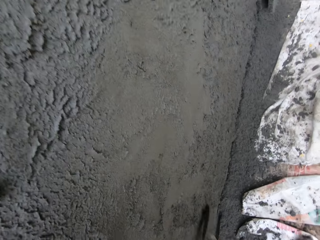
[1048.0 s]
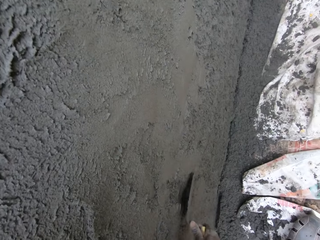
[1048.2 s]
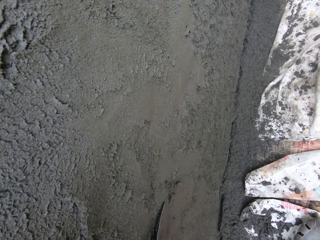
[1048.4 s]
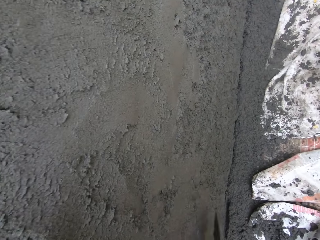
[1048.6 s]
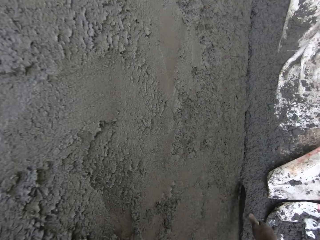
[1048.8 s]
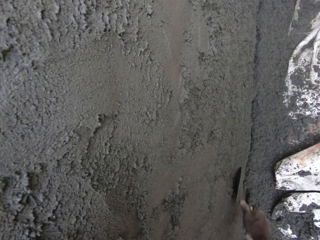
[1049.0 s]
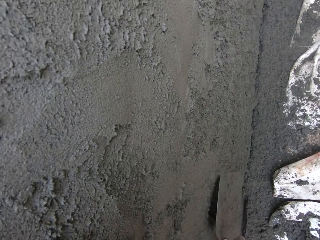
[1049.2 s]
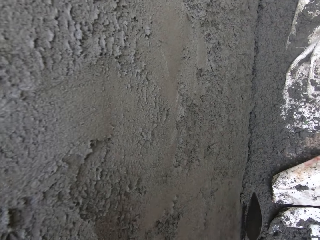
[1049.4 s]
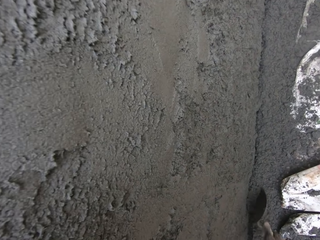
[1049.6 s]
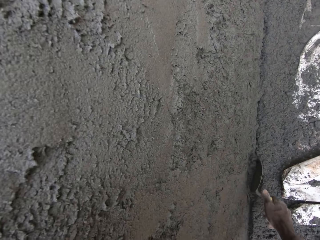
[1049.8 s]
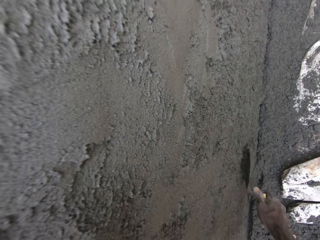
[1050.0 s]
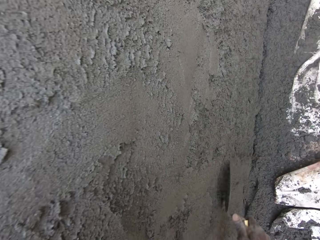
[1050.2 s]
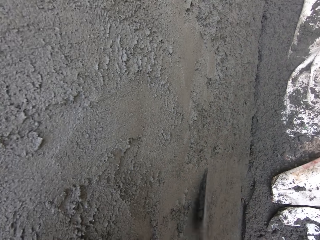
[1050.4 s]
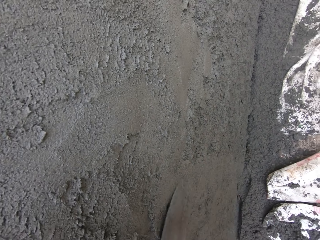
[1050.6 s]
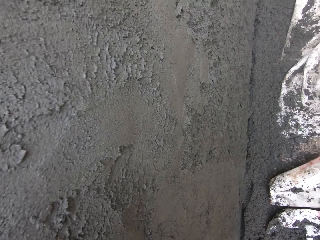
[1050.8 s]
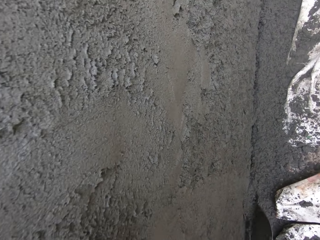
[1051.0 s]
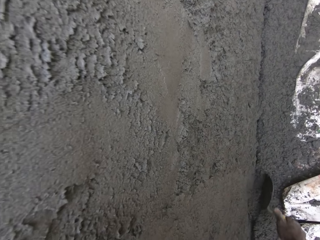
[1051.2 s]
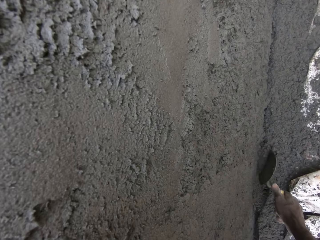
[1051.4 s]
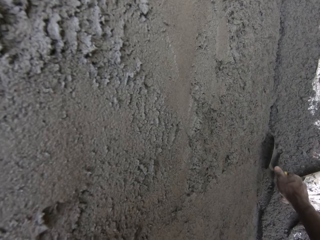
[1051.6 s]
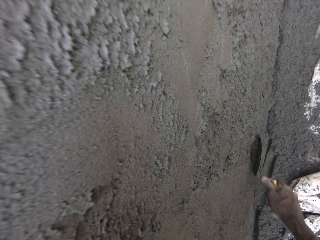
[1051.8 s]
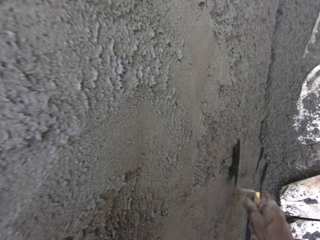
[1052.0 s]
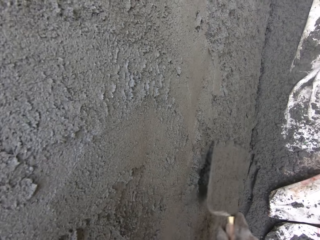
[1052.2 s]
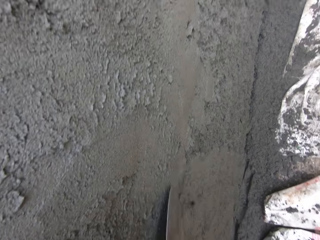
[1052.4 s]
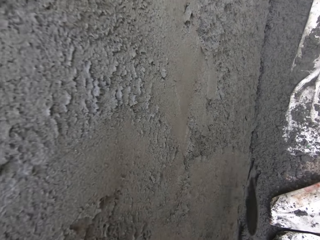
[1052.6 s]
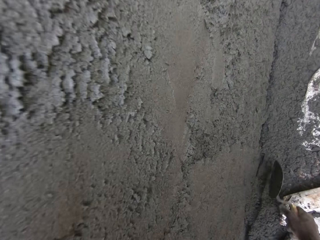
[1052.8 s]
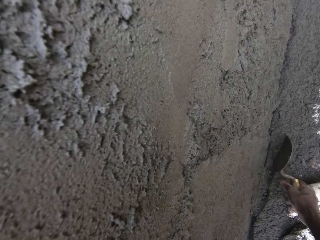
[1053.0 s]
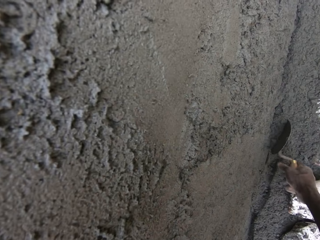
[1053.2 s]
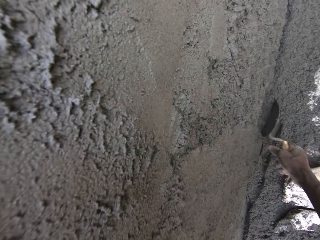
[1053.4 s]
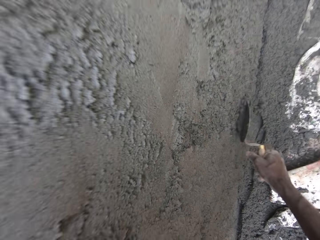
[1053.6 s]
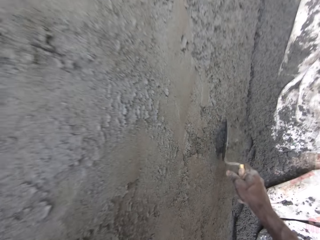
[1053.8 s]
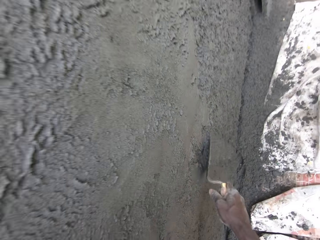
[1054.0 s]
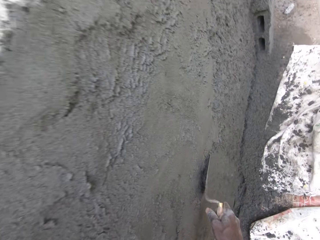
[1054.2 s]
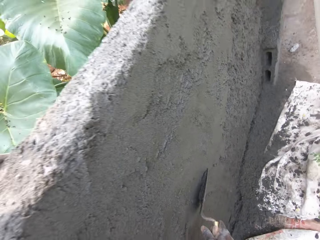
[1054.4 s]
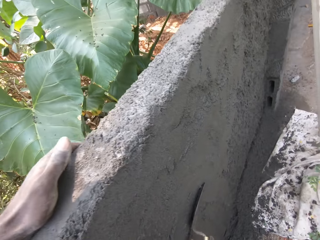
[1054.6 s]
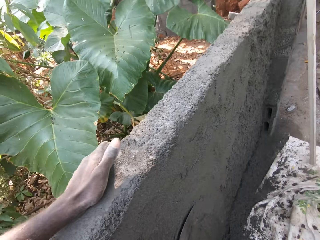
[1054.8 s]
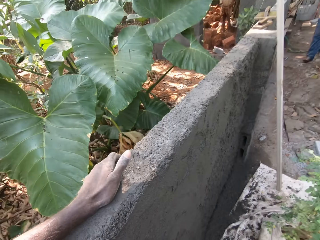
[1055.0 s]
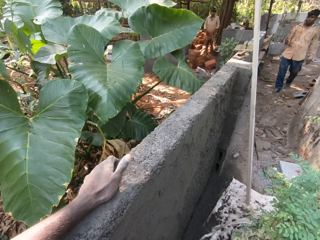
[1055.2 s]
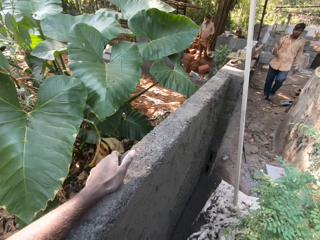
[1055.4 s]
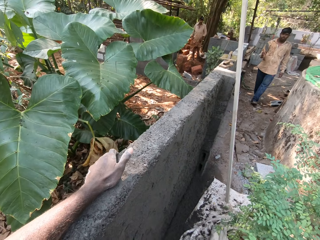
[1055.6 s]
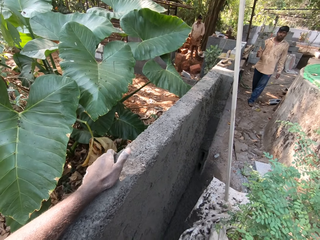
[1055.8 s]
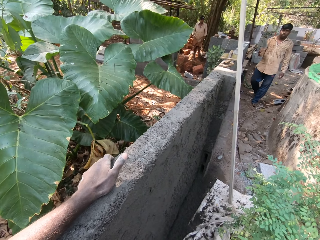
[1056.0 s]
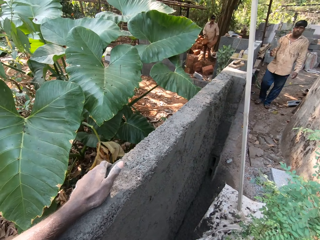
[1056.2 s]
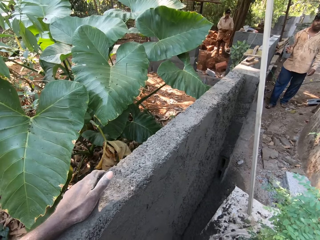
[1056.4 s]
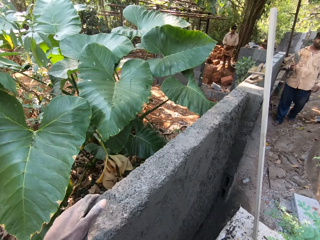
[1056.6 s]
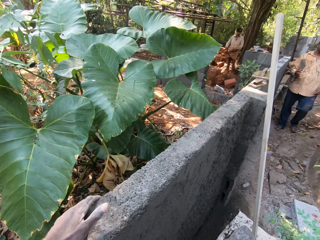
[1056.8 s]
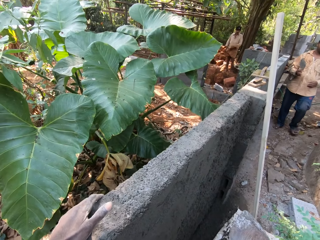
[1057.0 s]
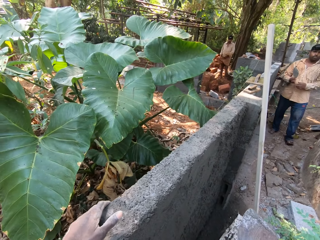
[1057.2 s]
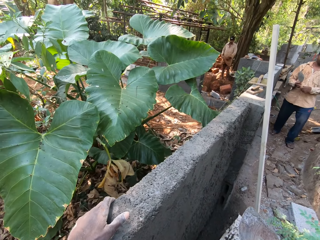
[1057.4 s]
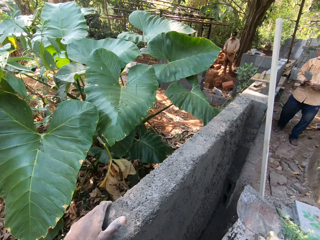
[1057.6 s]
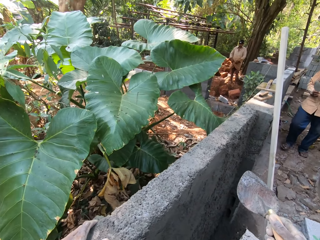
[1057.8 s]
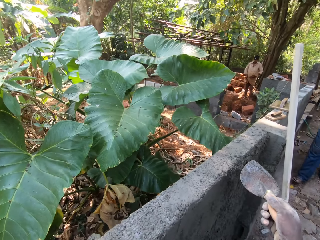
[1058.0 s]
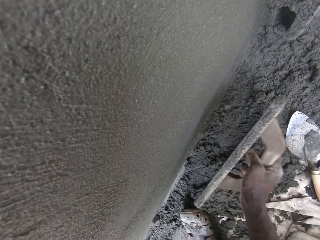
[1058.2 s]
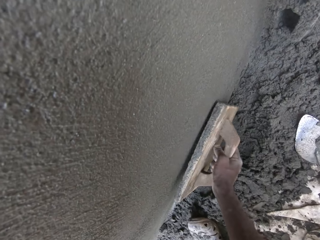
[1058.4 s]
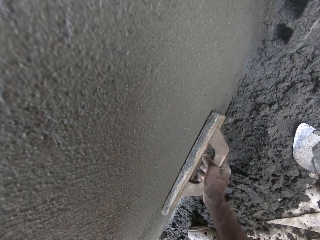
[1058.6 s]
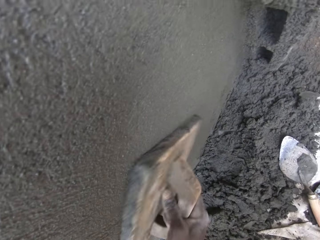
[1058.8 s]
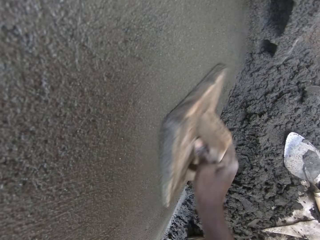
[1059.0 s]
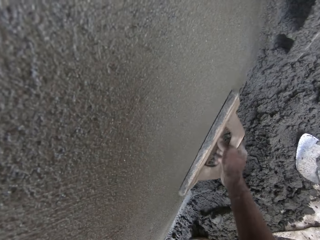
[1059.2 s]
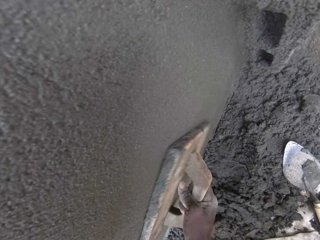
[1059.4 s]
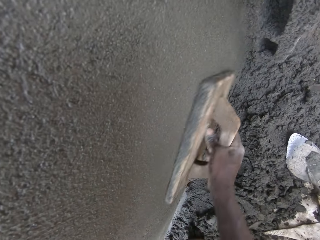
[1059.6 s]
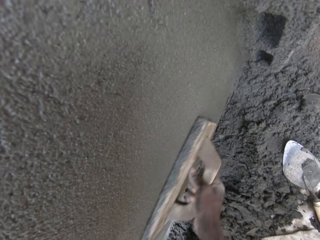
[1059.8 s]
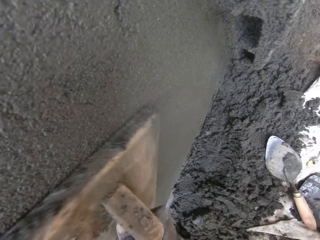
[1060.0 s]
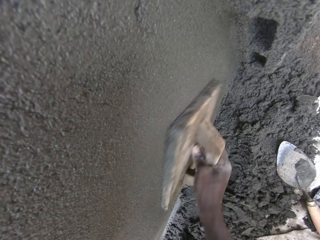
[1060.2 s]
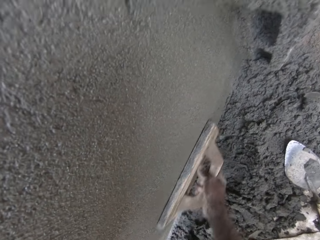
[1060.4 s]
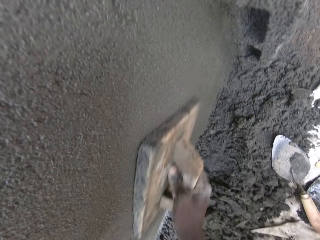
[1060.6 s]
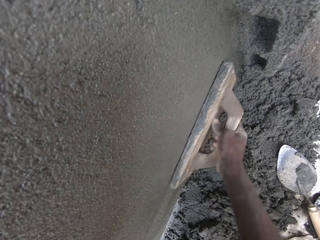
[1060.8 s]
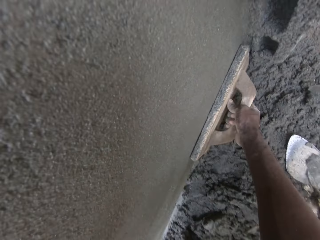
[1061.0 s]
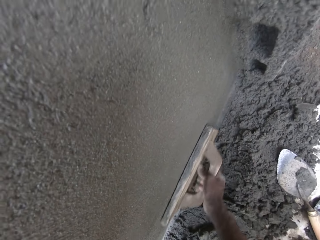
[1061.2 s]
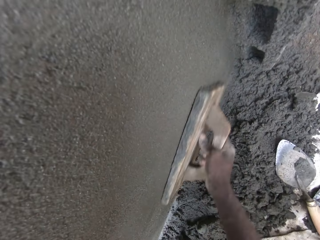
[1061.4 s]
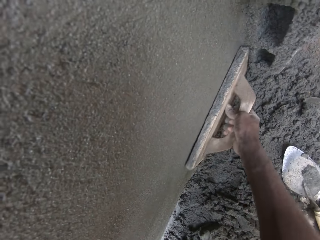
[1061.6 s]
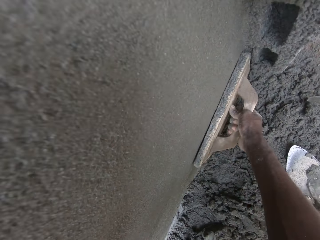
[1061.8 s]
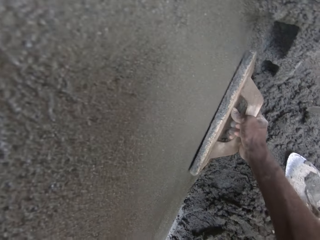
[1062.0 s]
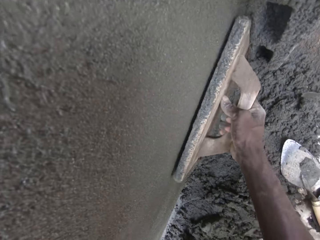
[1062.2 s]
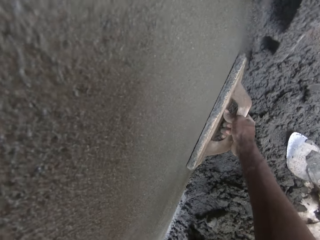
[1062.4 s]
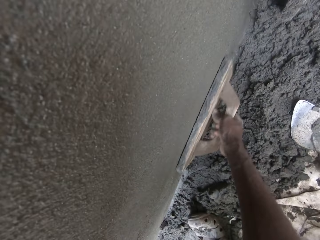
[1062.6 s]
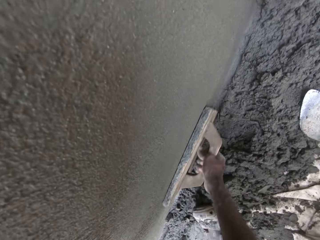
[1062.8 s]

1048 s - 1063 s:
A man interacts with the camera wearer. The man walks towards the camera wearer with a trowel in his right hand. Another man adjusts his cloth with his hands. The first man holds the trowel with both hands. The camera wearer smoothens the wall with a wooden trowel in his right hand. The first man interacts with the camera wearer.

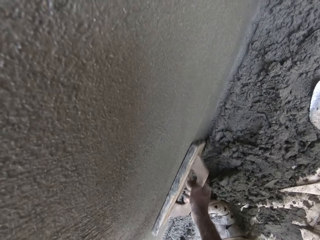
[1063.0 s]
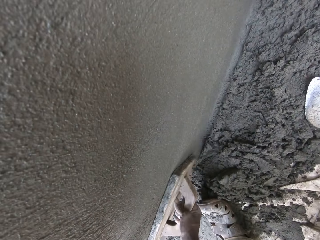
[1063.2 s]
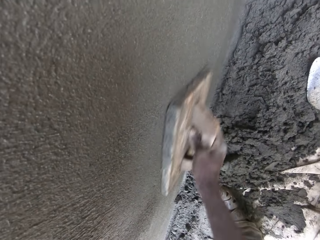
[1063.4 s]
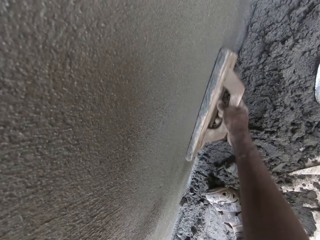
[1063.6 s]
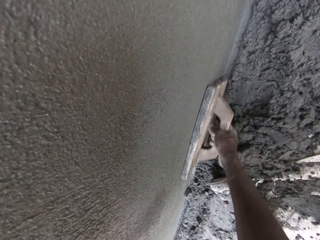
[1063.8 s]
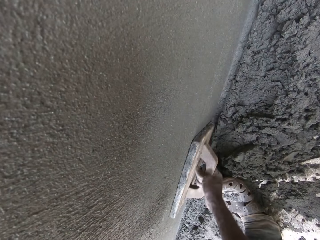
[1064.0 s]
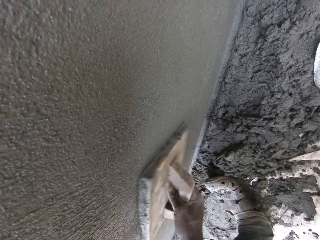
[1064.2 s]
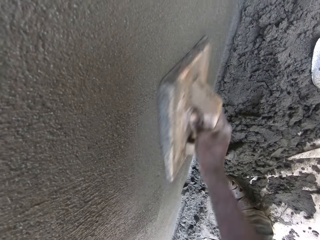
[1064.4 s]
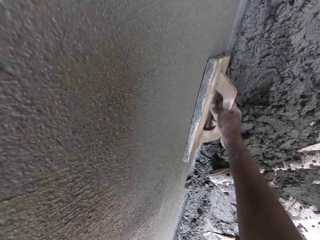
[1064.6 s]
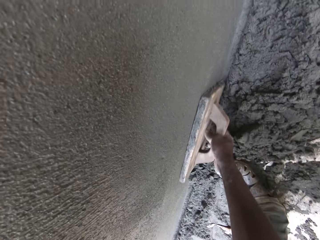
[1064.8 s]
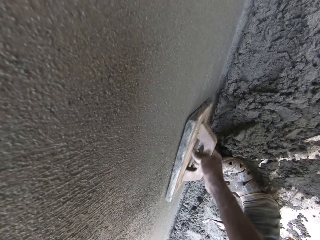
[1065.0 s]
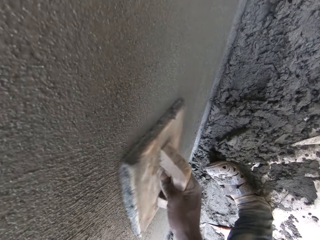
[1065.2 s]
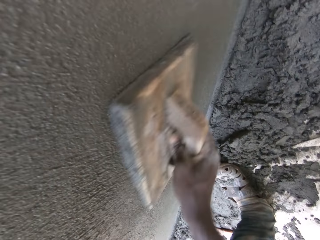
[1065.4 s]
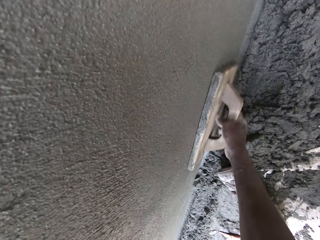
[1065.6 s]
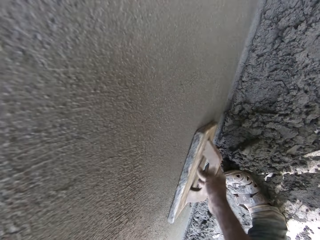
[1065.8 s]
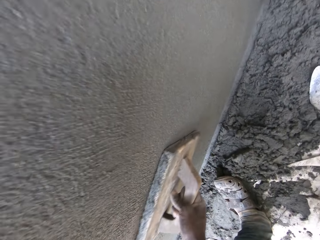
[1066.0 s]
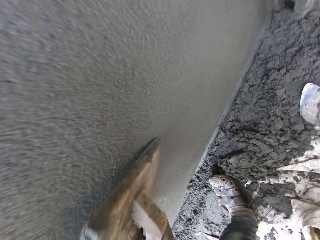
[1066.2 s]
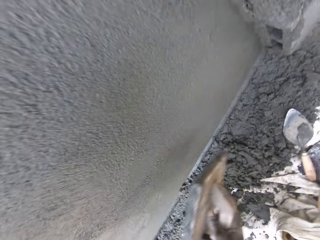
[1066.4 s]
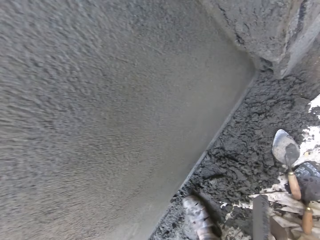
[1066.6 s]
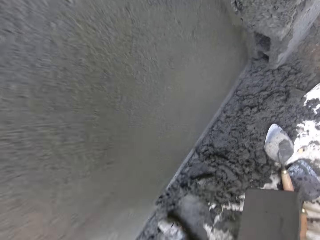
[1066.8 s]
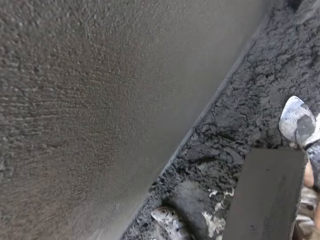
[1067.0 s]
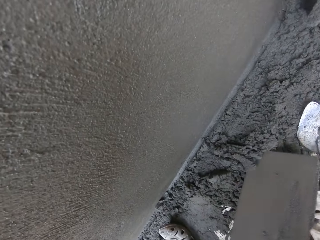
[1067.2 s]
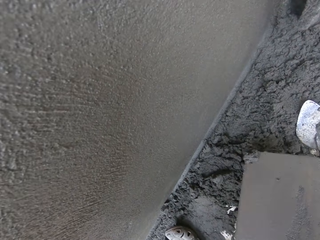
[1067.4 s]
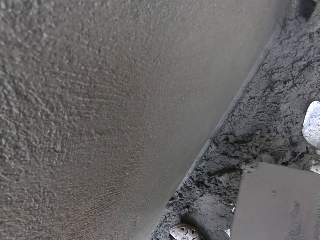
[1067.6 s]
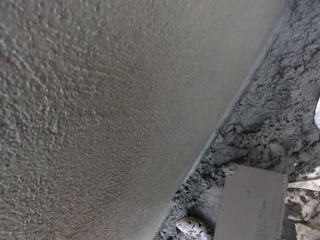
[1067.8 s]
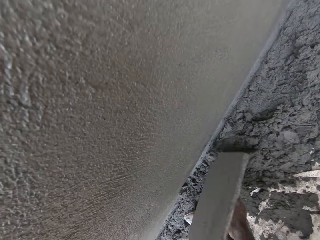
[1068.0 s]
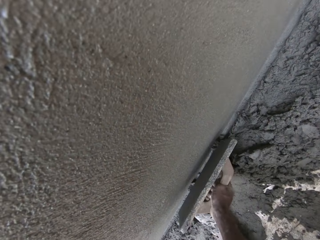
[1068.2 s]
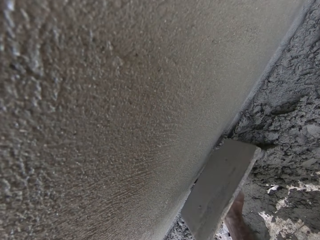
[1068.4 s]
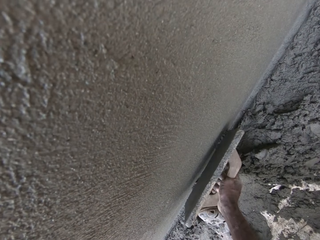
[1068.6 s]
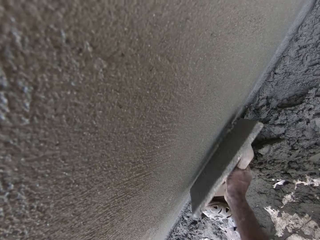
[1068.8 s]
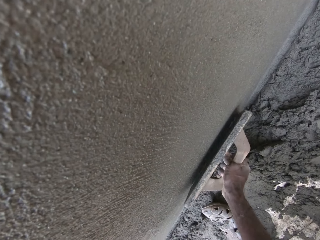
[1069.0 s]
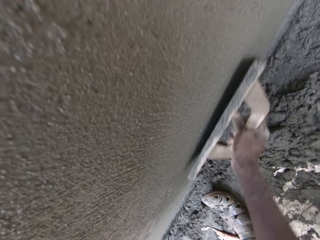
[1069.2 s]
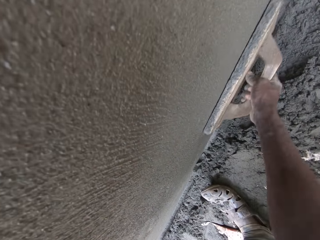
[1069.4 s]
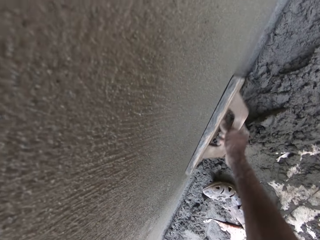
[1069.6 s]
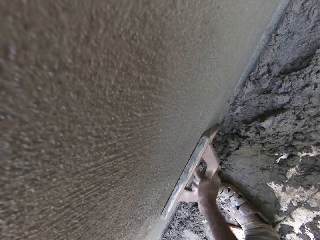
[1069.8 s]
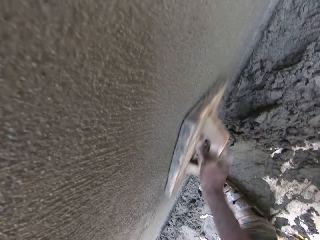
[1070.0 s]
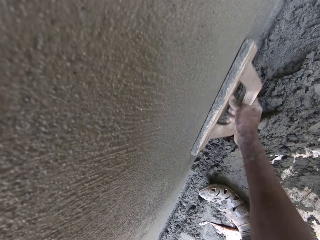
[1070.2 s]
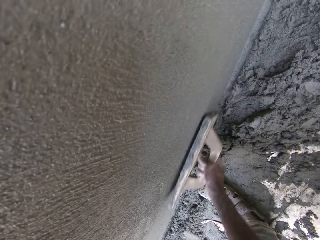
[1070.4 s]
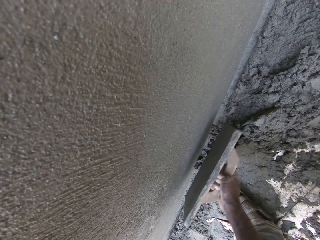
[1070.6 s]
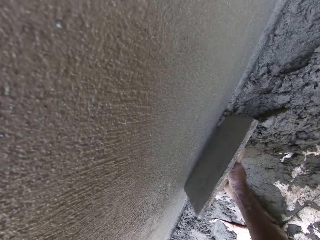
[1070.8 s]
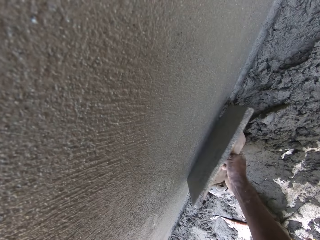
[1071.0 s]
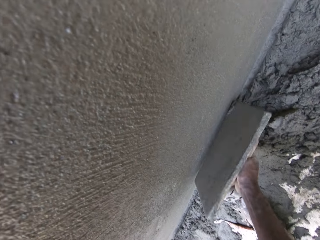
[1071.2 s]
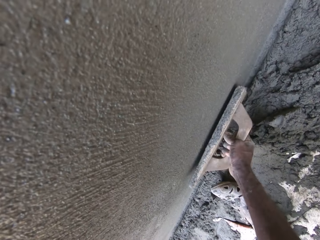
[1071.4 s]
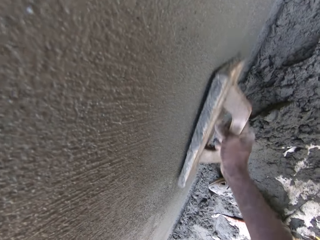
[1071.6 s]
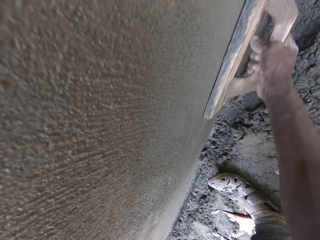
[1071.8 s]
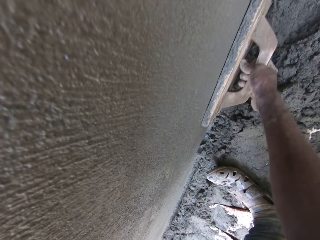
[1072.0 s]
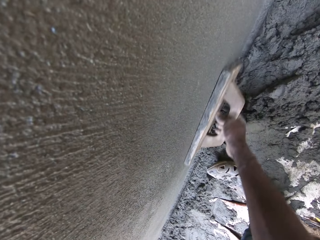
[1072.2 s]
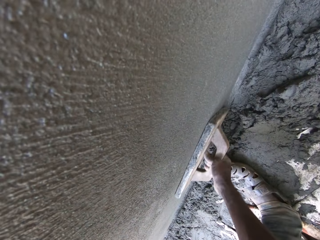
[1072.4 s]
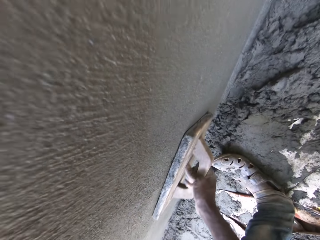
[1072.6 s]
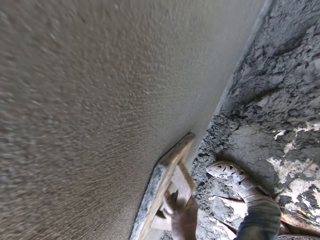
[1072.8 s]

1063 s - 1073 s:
The camera wearer takes a little cement mortar from the ground with the wooden trowel in his right hand. He plasters the wall with the cement mortar in the wooden trowel in his right hand. He smoothens the wall with the wooden trowel in his right hand. A man interacts with the camera wearer.
